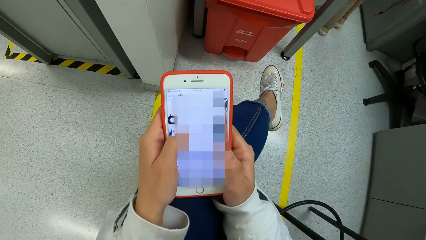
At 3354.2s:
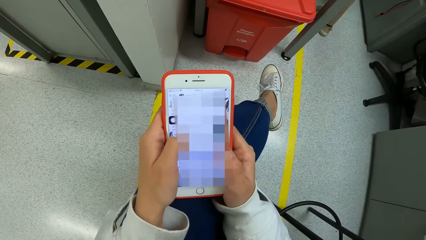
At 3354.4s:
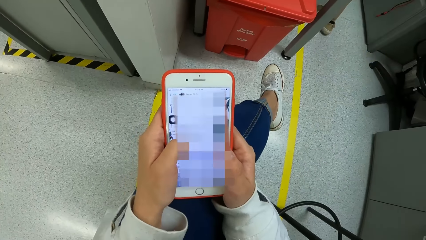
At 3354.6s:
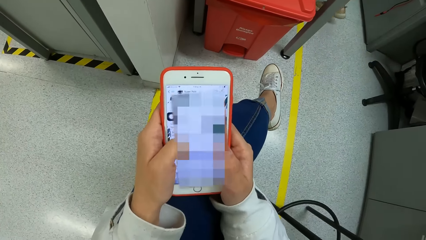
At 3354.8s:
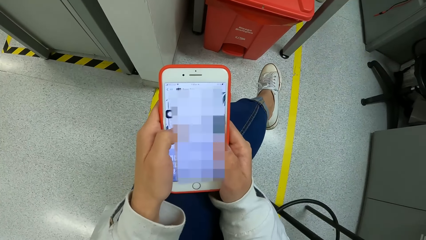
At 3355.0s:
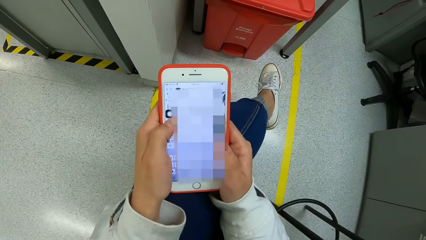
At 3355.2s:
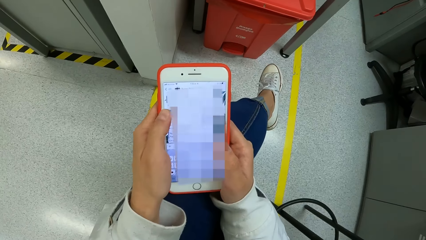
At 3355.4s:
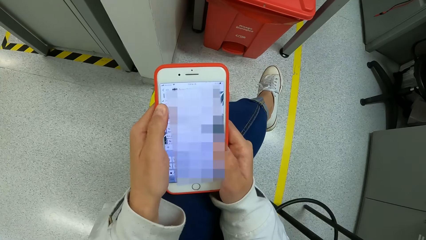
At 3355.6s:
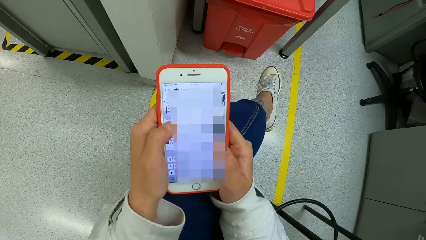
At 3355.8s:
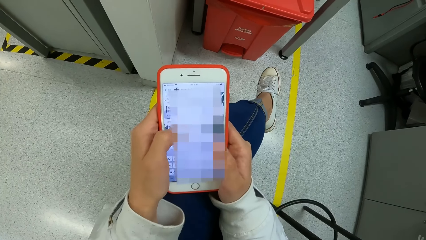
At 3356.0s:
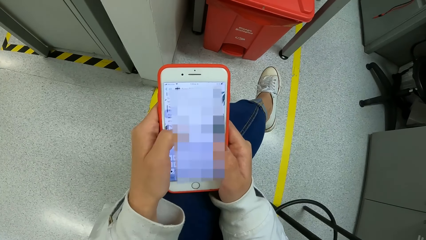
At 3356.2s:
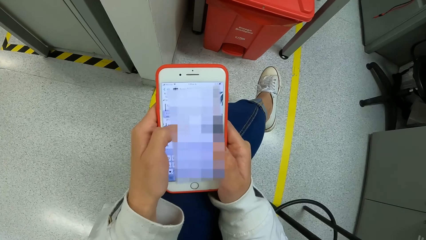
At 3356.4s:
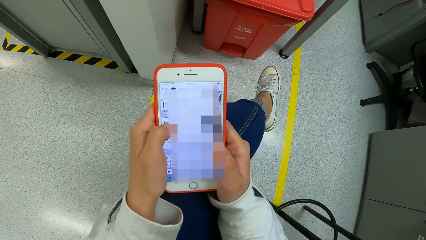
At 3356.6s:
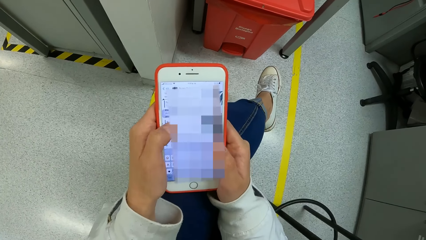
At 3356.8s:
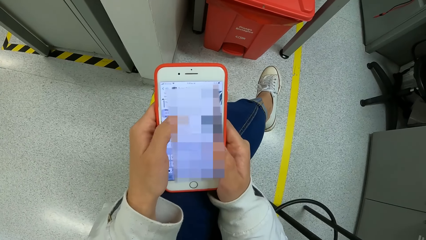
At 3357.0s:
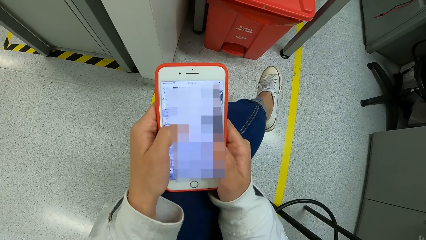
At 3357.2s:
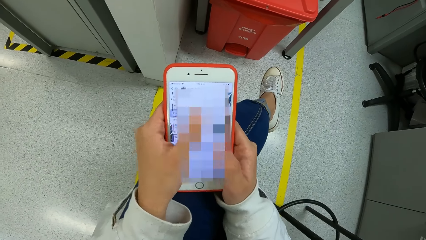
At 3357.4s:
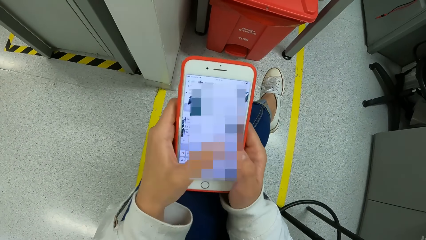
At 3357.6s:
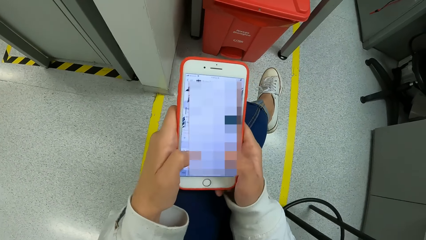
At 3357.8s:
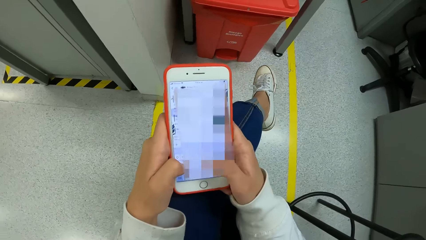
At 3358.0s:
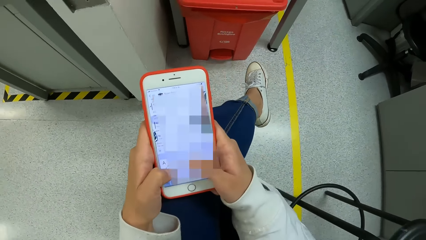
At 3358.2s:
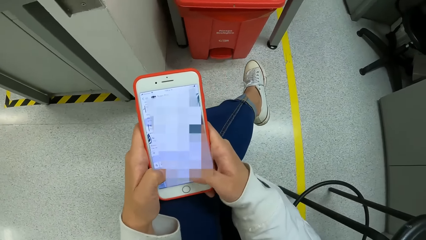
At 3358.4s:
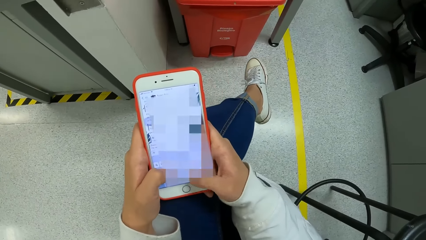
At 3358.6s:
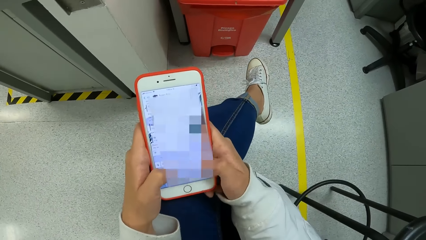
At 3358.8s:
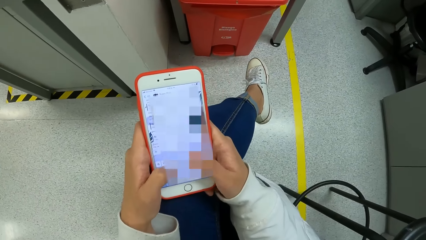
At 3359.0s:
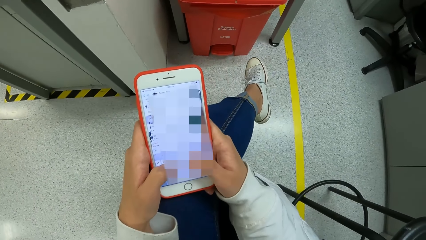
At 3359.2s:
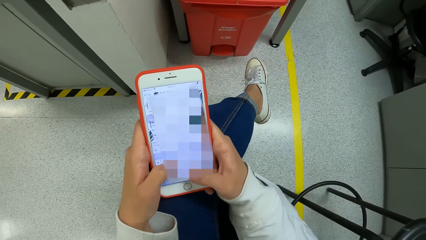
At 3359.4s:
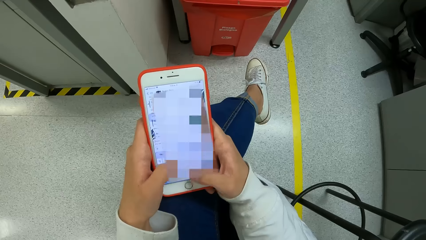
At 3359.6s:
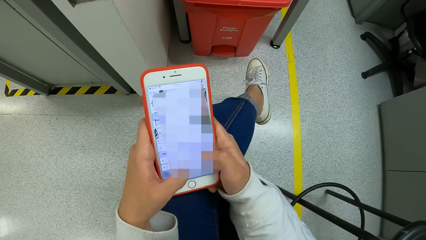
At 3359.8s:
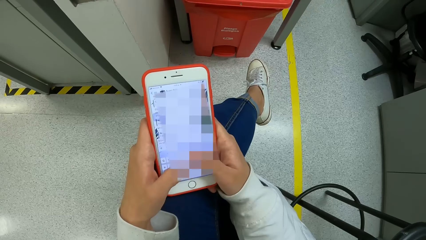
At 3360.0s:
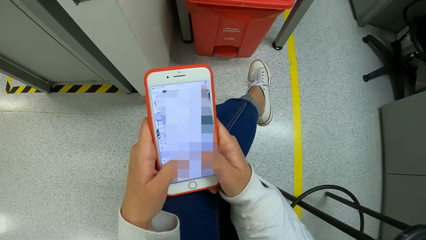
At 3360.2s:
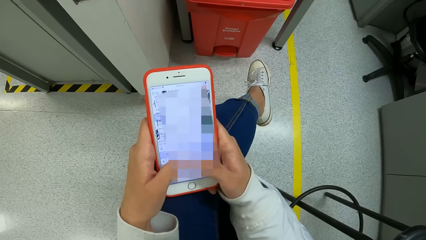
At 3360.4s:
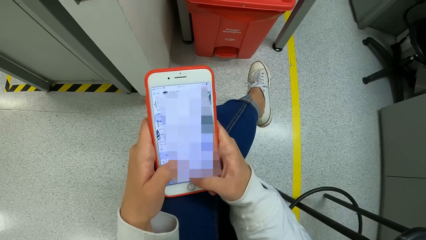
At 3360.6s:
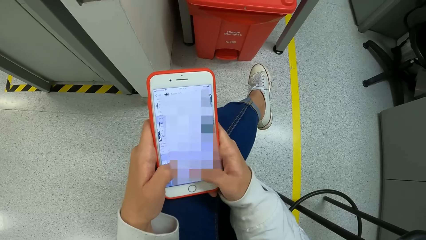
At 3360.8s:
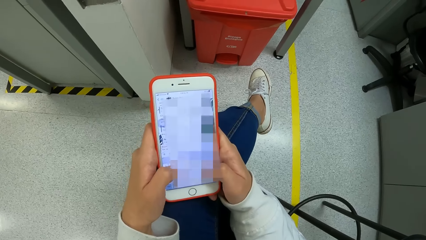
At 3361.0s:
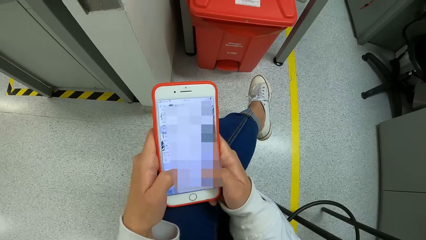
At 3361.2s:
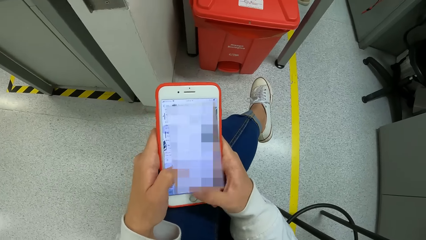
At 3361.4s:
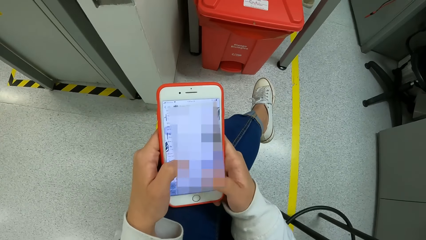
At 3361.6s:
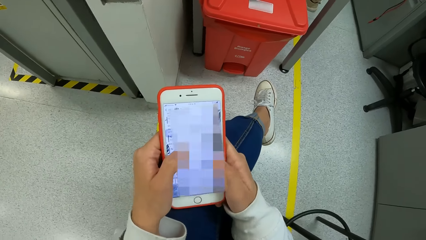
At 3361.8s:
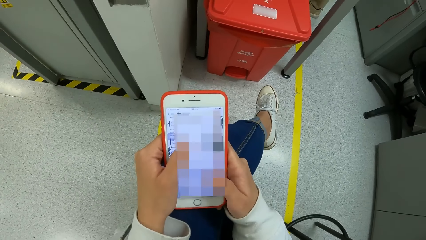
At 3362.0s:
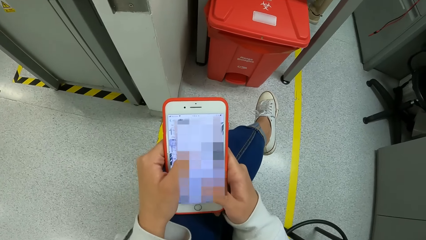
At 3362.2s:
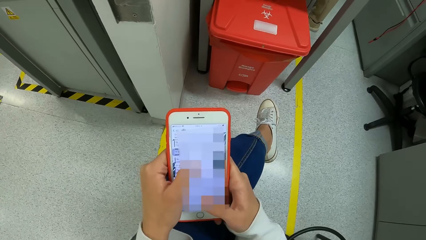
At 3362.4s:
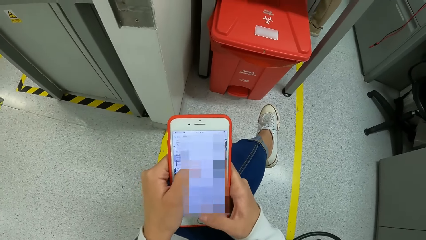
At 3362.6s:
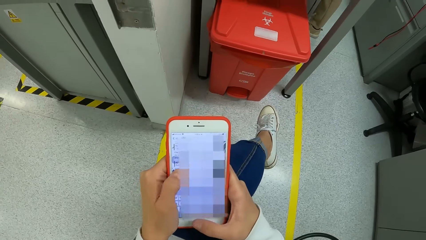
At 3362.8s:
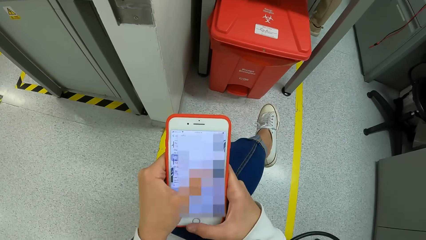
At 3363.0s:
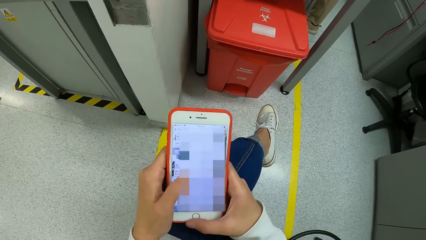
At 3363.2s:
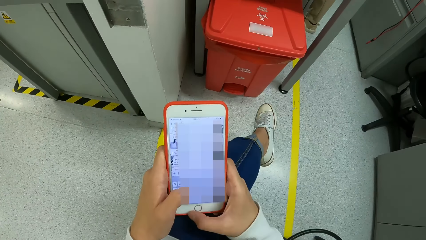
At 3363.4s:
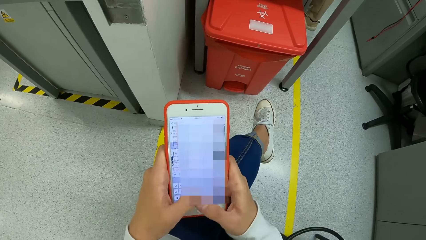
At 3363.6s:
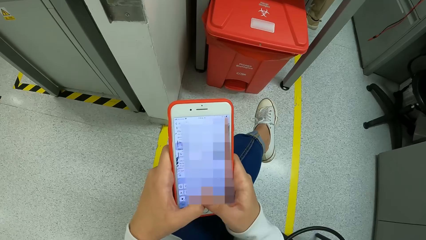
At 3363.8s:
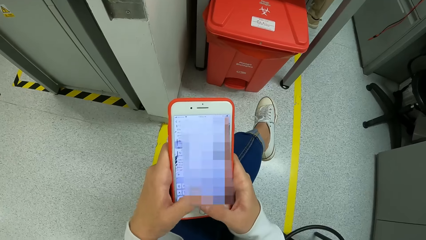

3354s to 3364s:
The camera wearer scrolls down a phone screen. They type on the phone.

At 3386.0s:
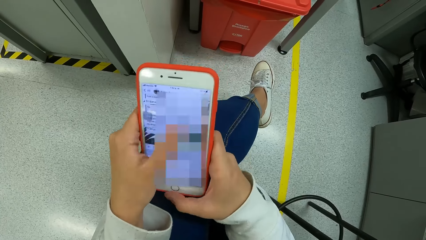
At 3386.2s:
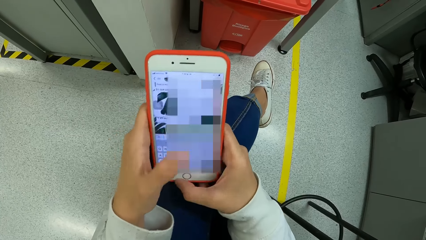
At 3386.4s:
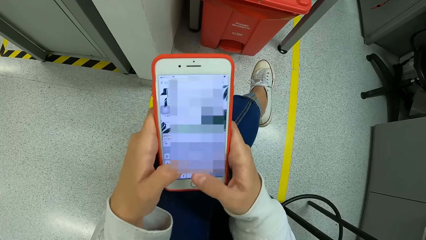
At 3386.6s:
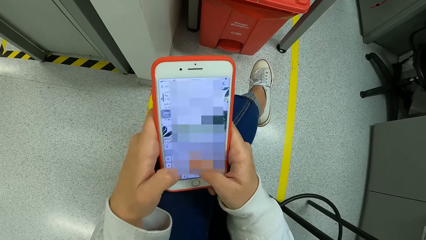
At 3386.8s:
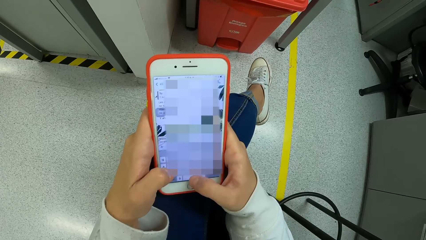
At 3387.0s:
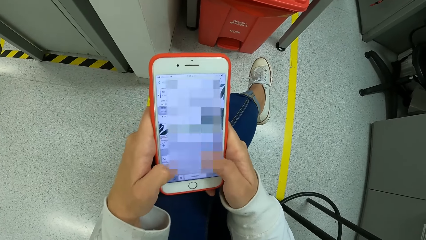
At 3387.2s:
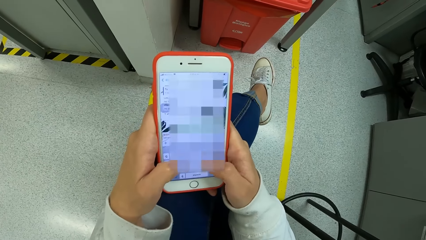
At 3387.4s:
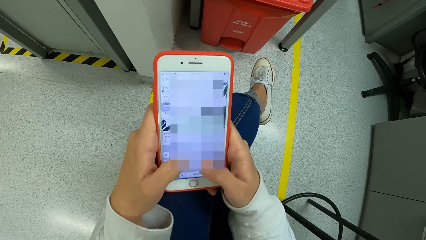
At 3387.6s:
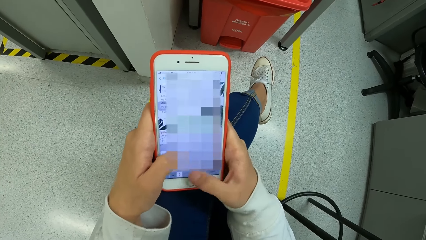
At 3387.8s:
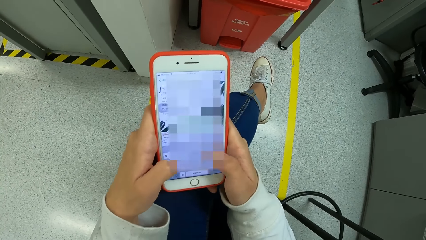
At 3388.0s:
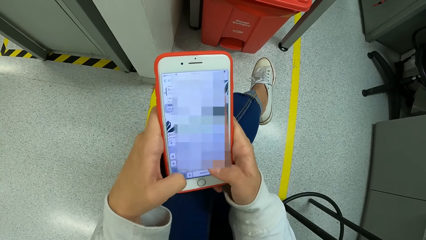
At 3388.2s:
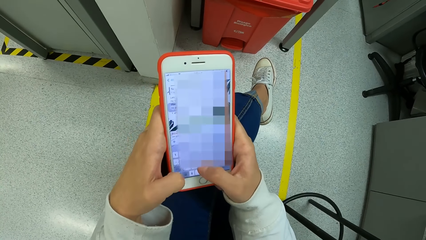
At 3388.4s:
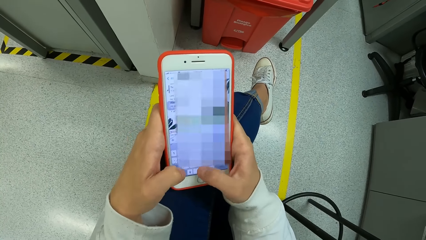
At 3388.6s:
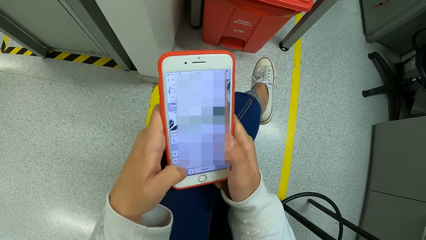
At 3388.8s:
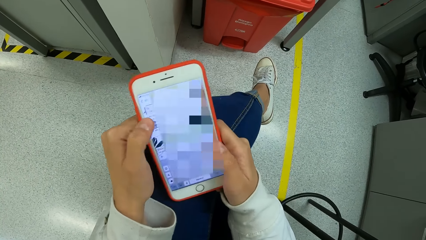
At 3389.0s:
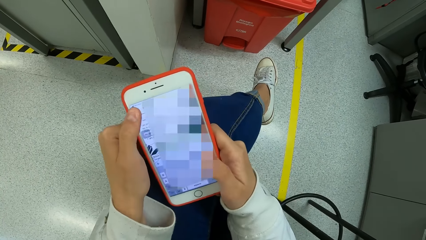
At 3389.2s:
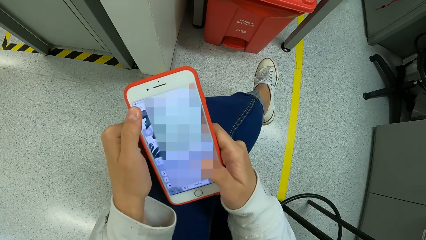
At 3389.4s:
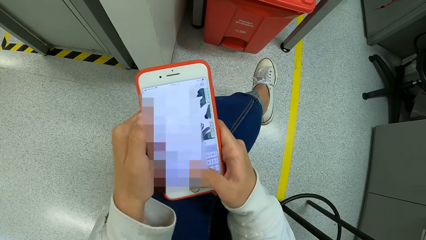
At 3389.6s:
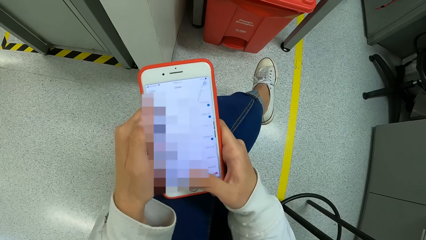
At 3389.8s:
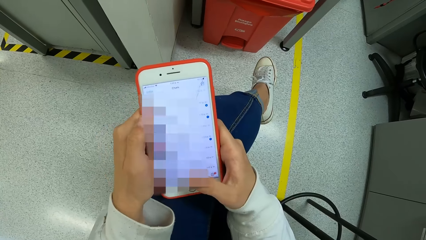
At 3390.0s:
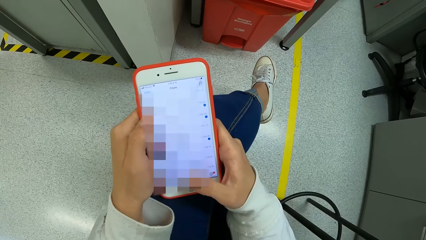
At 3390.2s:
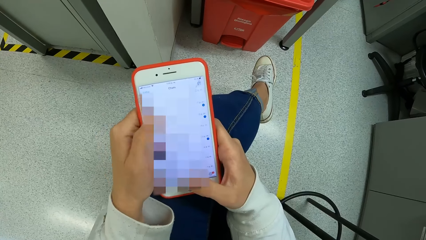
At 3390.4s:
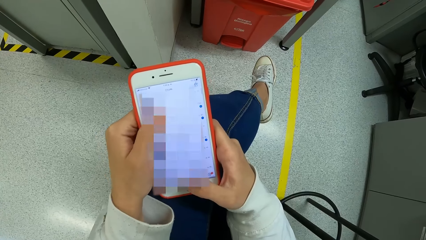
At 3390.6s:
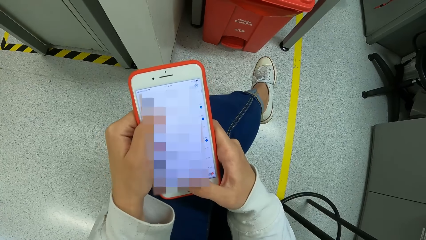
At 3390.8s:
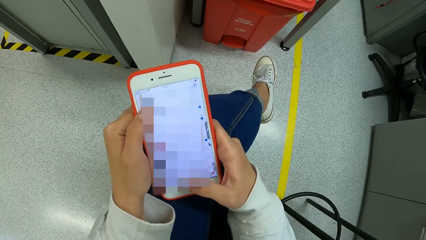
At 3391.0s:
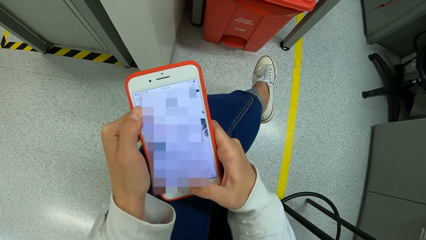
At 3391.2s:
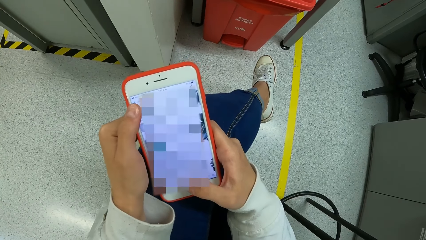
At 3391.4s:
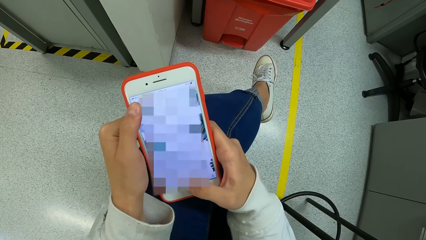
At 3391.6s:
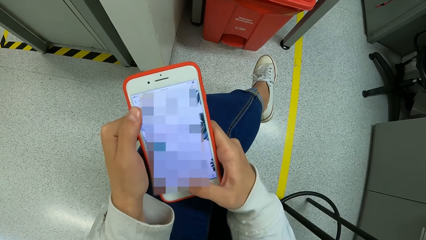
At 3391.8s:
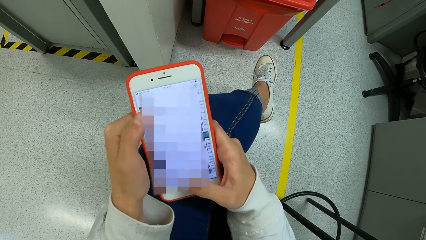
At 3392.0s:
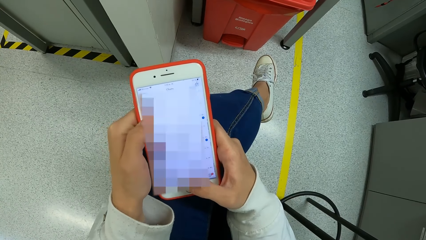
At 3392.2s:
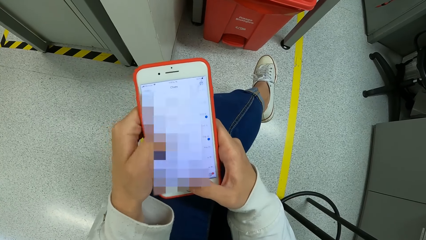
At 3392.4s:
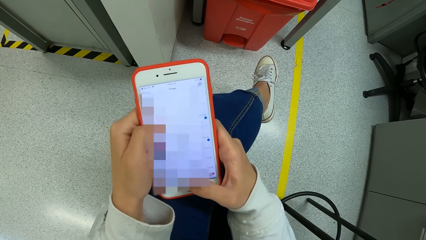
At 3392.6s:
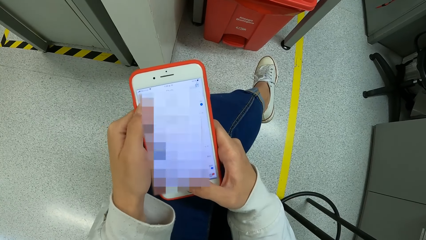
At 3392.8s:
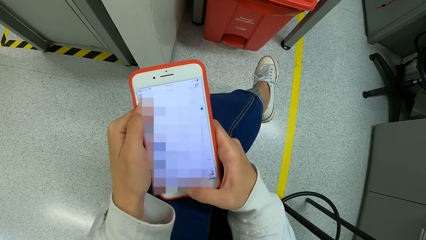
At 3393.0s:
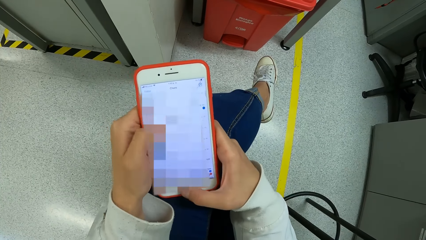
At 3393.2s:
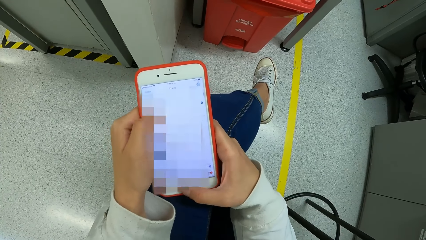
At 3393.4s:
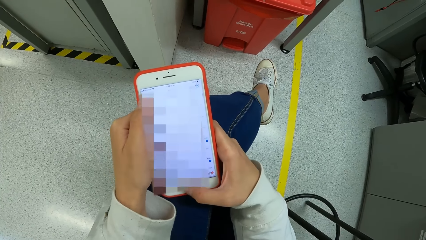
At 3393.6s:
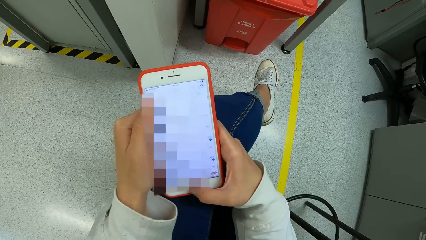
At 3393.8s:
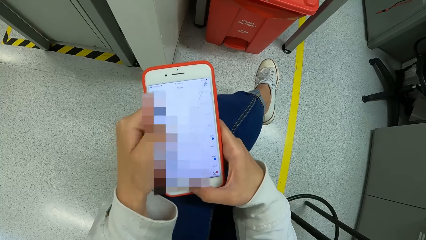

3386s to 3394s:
The camera wearer types on a phone.
